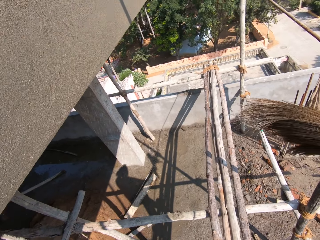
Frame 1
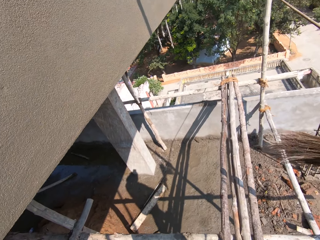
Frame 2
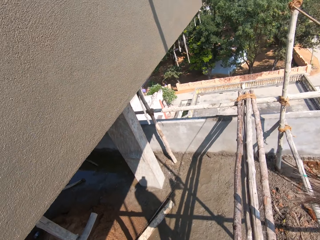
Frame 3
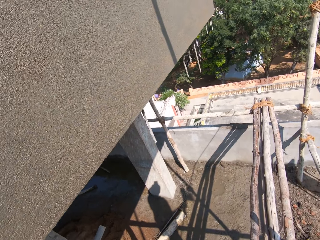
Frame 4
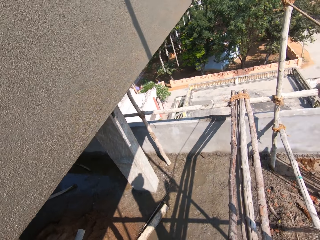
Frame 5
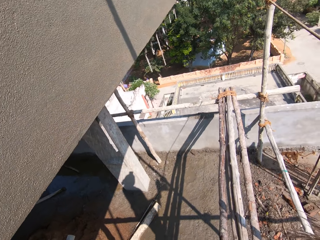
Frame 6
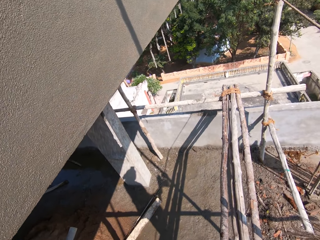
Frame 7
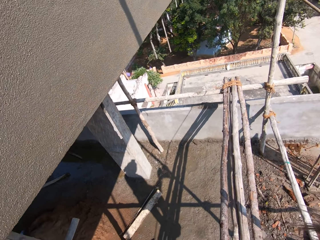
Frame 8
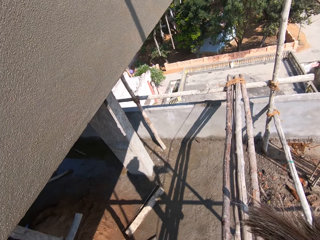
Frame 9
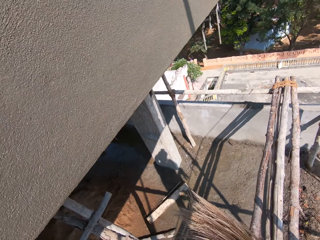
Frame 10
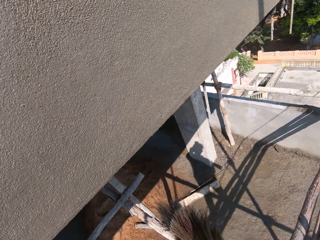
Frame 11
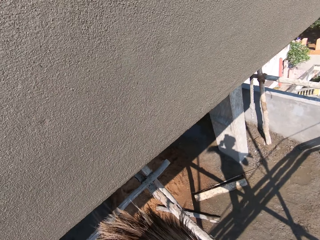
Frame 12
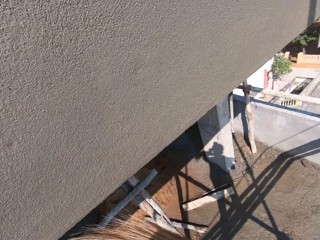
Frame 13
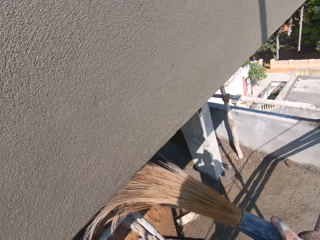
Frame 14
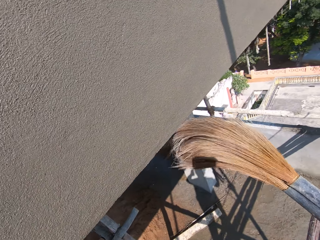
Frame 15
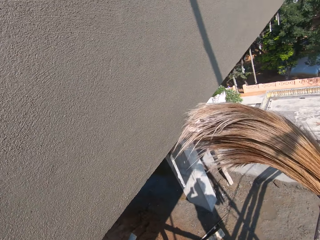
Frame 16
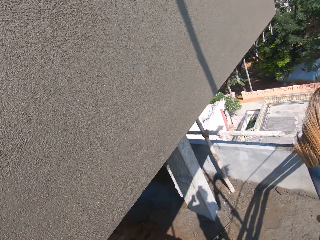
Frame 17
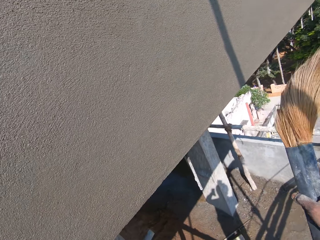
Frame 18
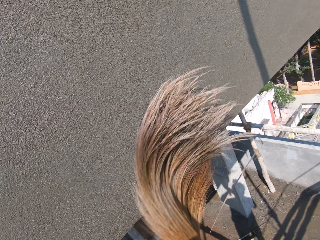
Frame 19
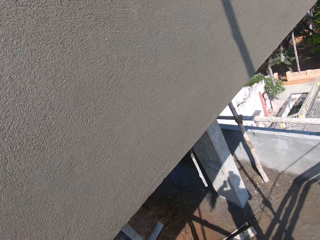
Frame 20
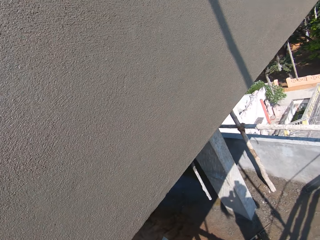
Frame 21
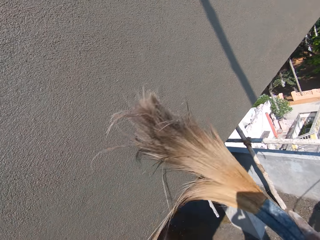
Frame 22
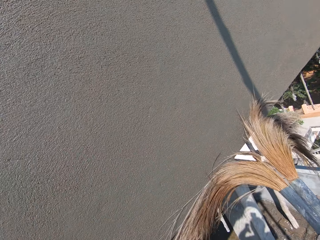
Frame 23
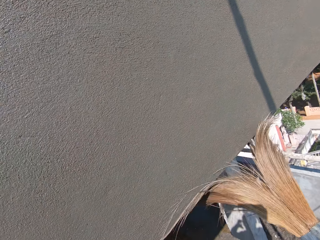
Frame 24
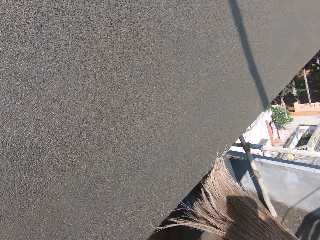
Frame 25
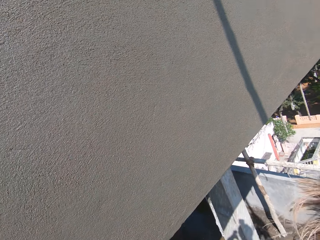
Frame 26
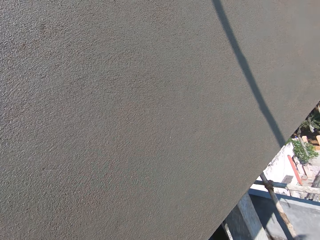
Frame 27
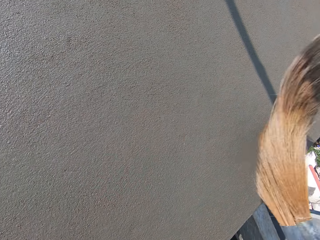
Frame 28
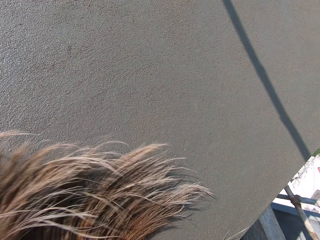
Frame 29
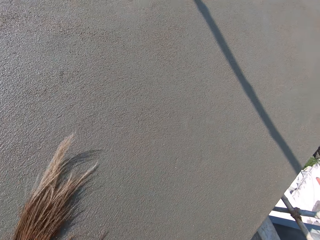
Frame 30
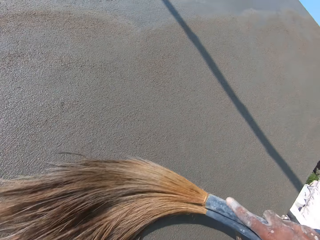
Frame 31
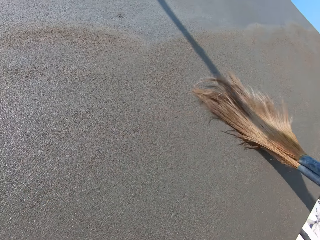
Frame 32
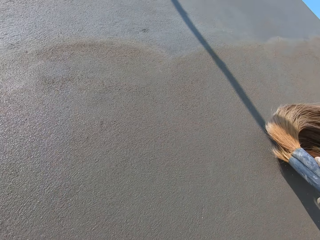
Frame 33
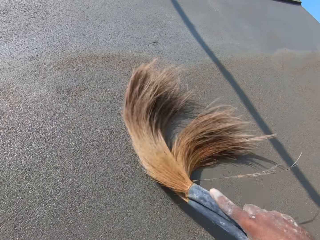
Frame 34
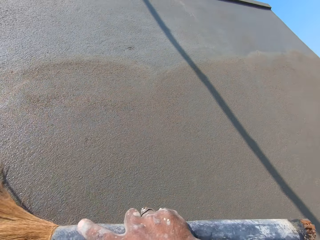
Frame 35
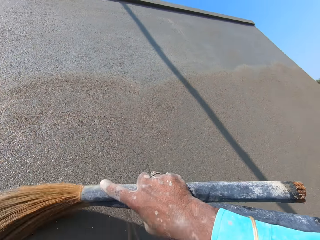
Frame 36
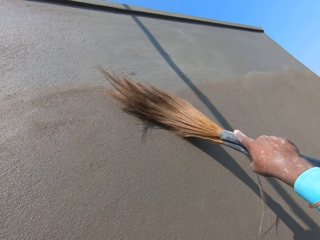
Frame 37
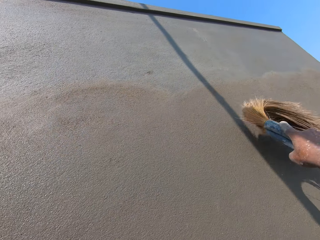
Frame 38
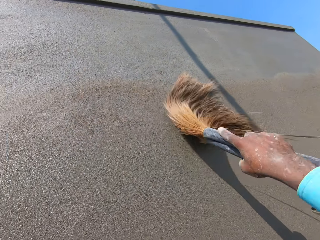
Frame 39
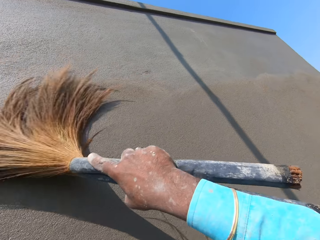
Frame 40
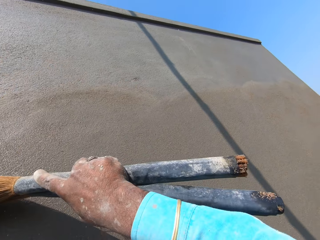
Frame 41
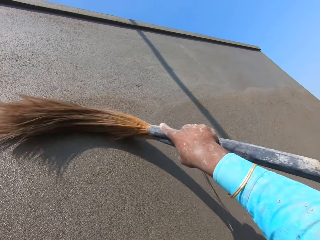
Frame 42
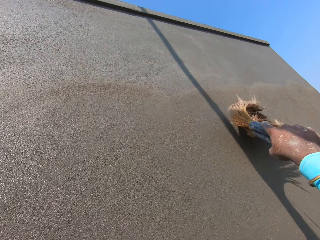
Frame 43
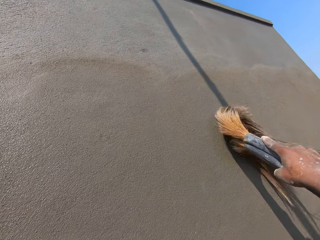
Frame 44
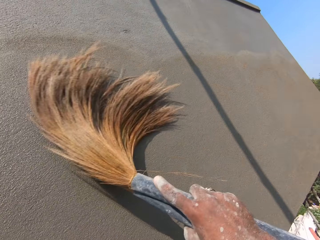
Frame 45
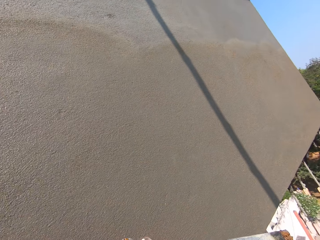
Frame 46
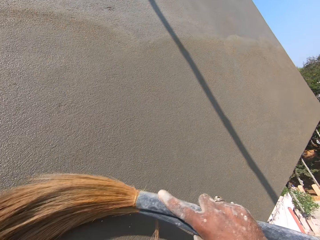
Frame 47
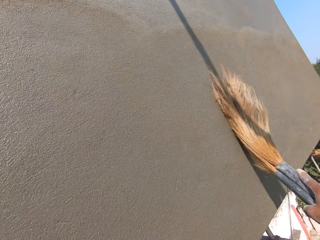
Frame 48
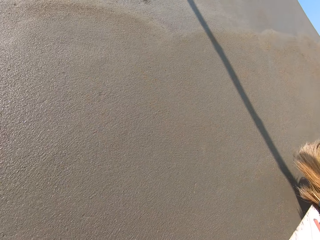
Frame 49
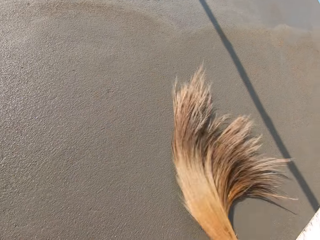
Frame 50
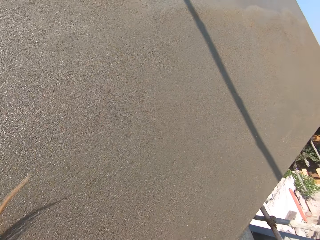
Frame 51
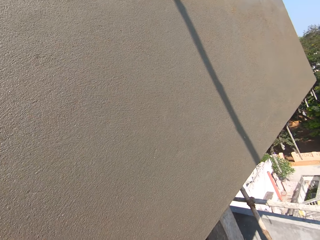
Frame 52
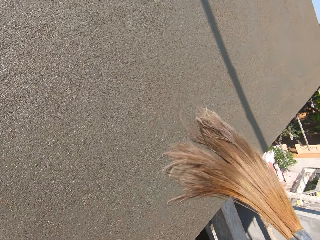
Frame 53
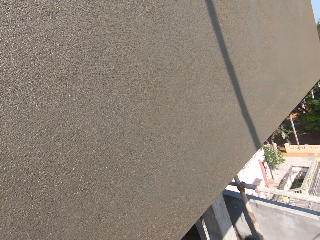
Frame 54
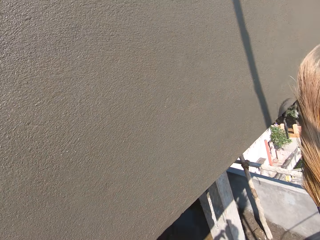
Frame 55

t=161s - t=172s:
The camera wearer places his hand on the metal. He wipes the wall with a broom.

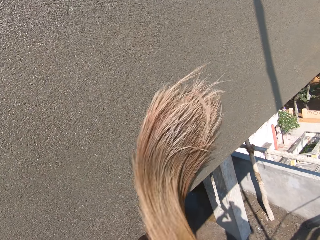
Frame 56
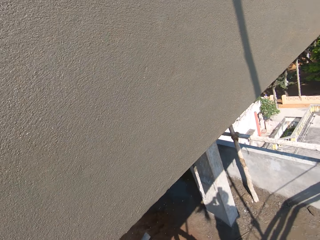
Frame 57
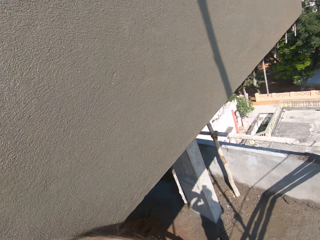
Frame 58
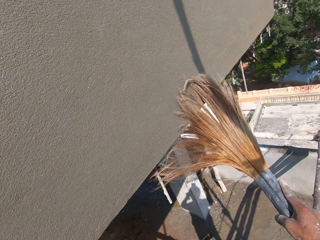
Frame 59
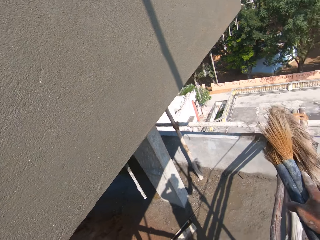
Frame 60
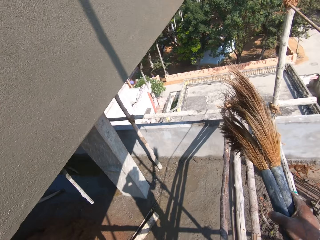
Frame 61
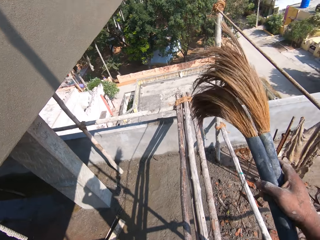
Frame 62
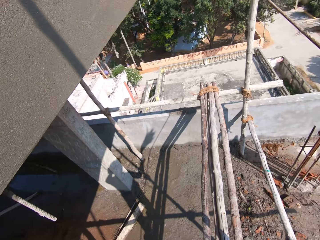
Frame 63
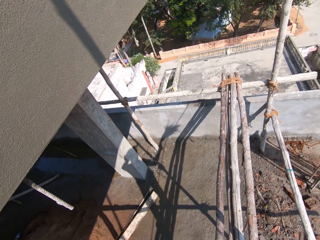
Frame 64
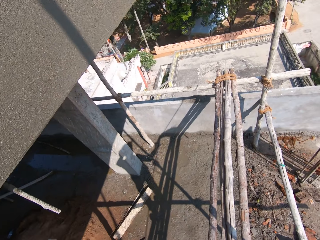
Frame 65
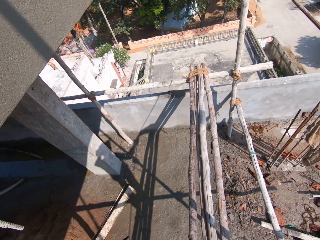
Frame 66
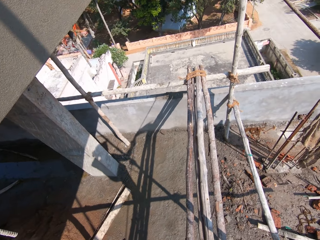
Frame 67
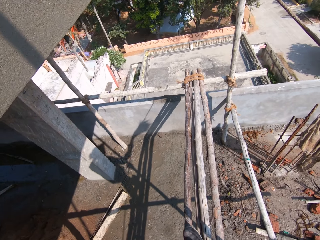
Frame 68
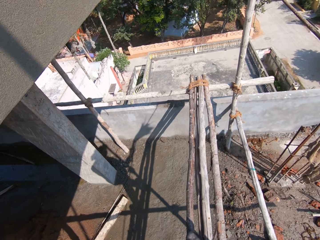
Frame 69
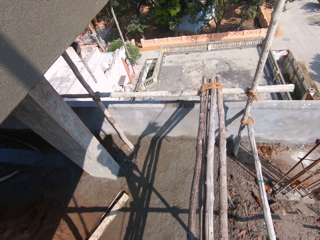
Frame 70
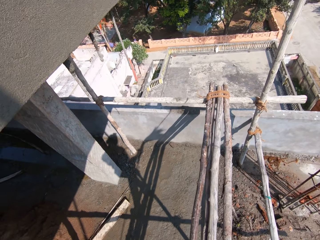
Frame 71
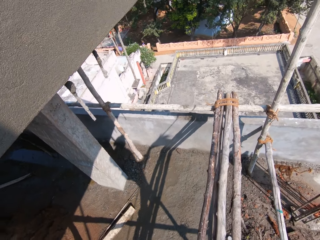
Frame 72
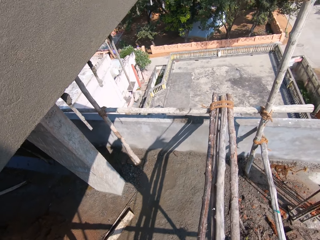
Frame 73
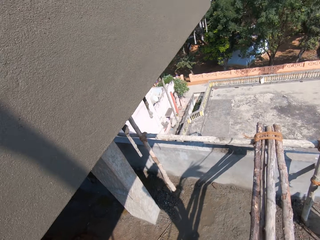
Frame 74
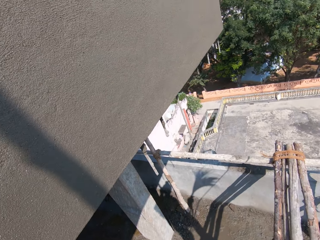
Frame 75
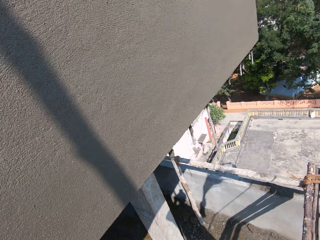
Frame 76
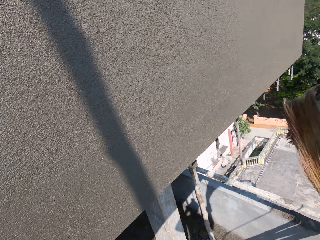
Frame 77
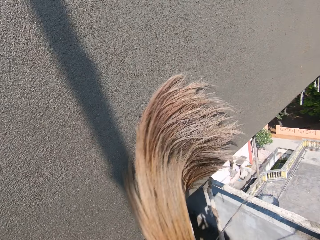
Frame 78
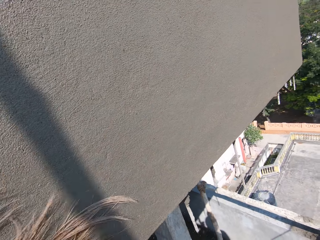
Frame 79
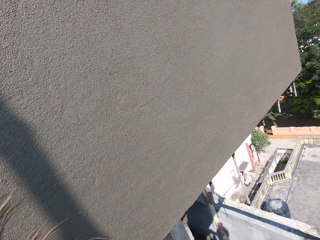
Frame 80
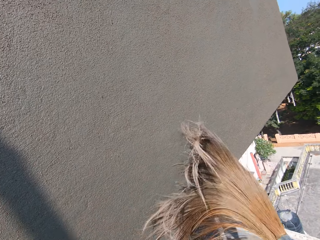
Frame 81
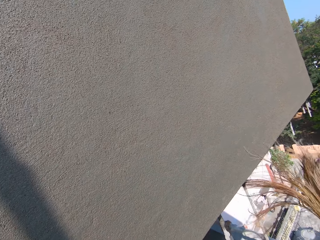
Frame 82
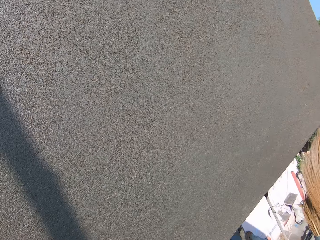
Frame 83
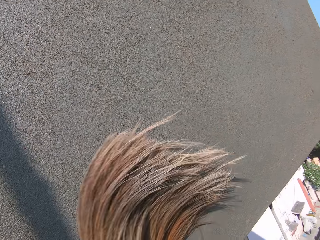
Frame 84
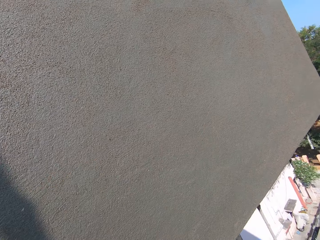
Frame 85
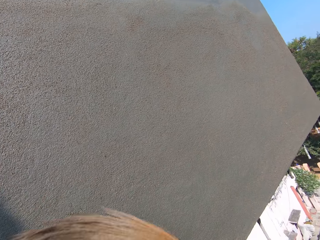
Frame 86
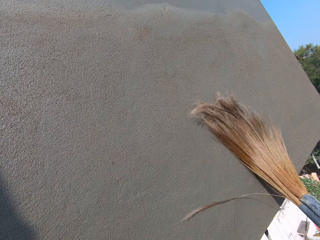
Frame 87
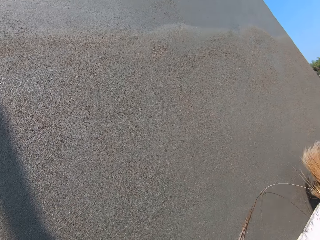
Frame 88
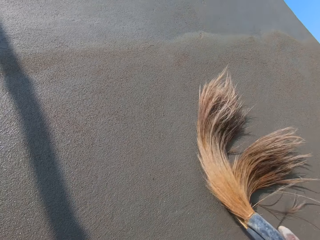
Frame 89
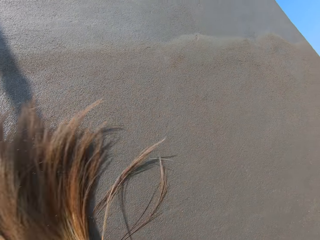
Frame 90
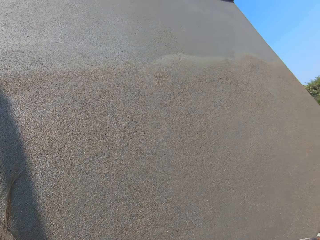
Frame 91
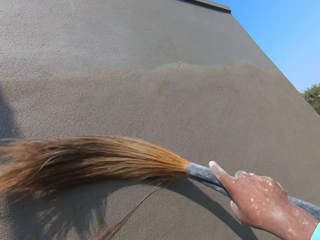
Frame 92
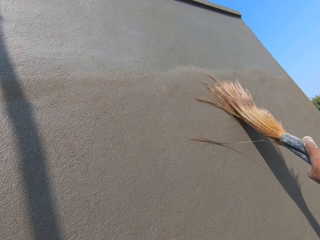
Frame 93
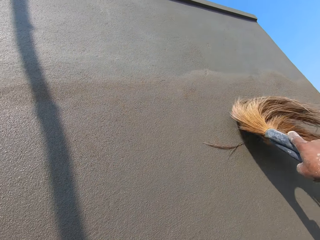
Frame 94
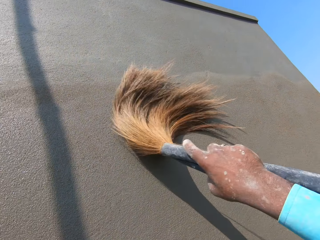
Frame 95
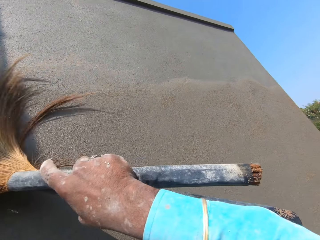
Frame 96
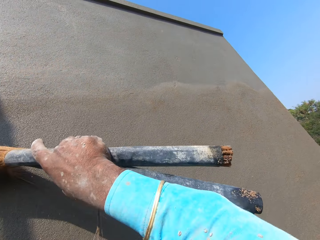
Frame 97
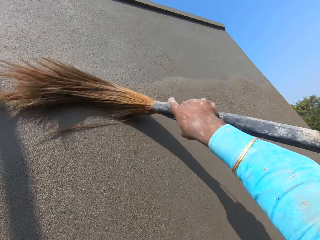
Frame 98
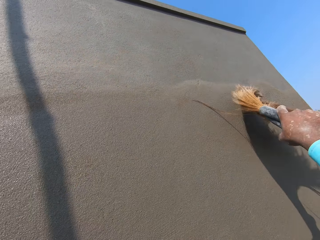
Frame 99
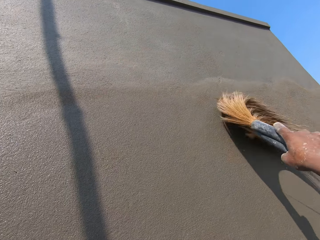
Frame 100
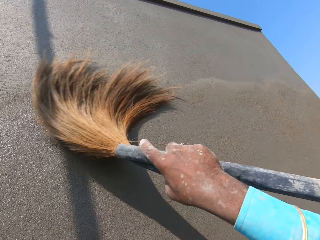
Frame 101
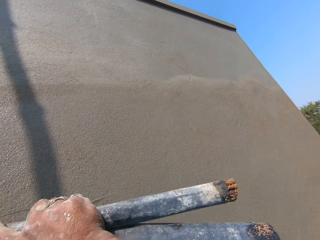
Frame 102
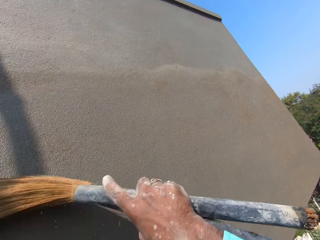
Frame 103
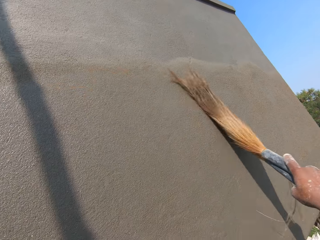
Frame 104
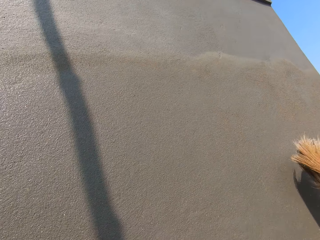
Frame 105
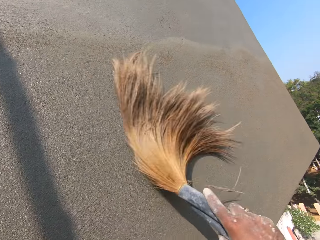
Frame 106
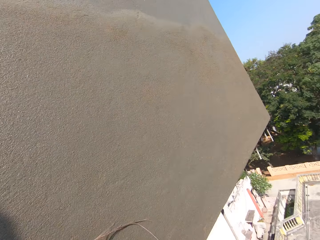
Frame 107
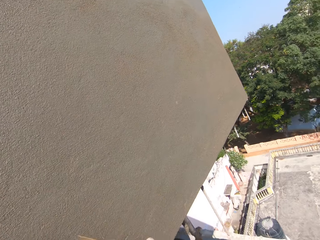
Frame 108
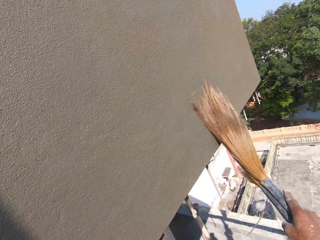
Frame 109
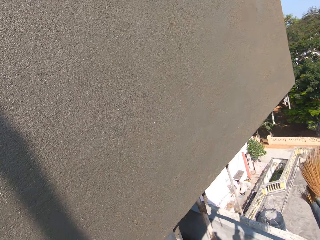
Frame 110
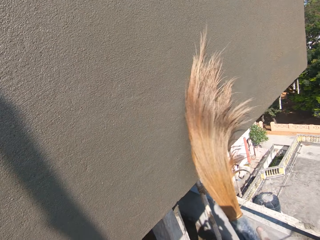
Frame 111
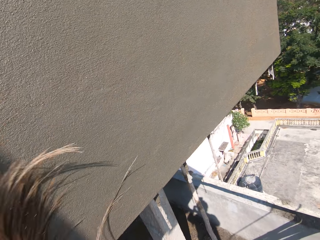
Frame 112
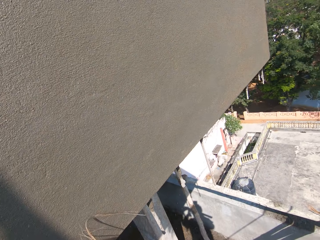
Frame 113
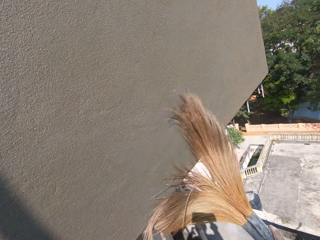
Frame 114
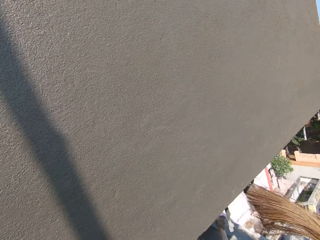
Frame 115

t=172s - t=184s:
The camera wearer moves on the wood. They wipe the wall with a broom.
